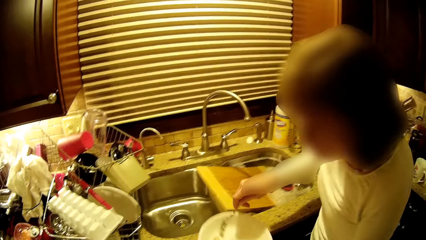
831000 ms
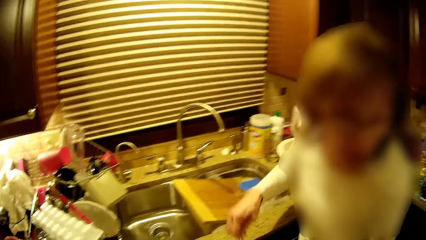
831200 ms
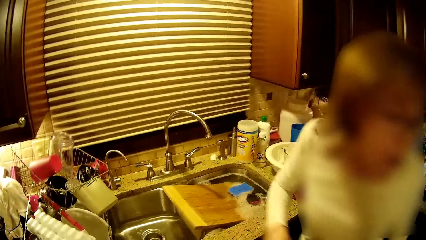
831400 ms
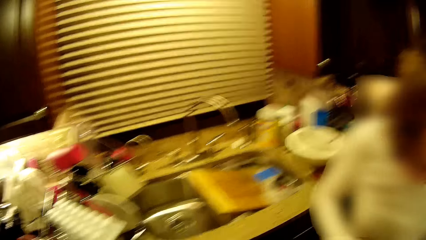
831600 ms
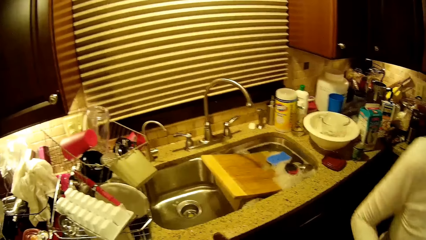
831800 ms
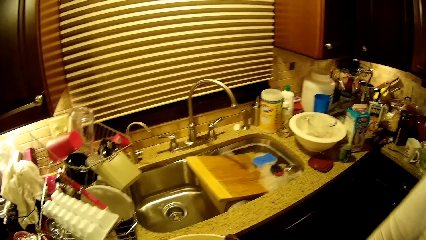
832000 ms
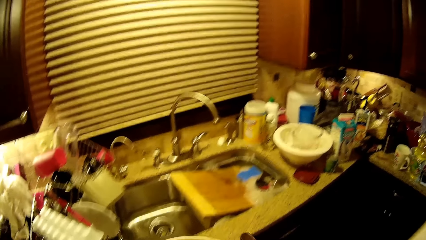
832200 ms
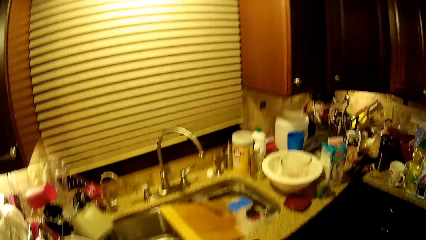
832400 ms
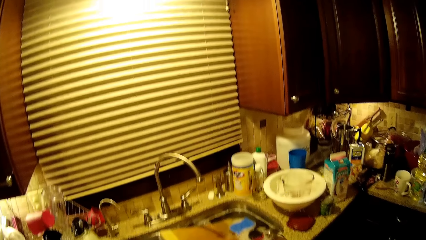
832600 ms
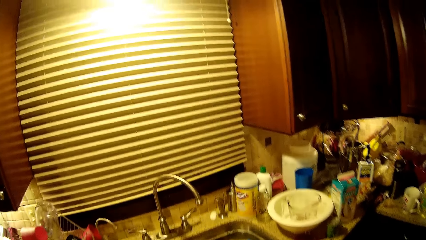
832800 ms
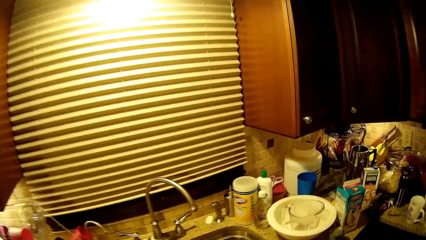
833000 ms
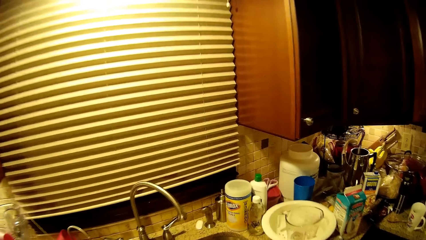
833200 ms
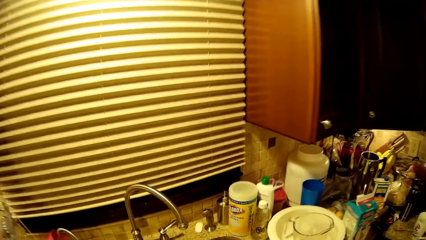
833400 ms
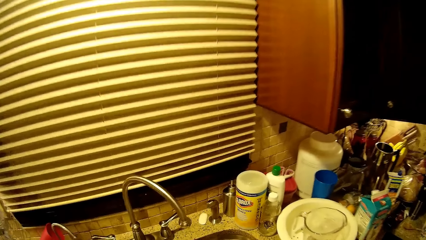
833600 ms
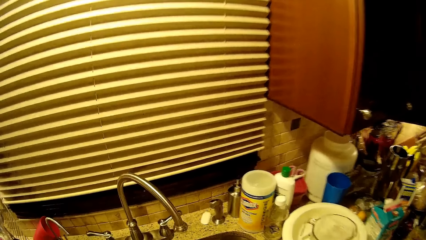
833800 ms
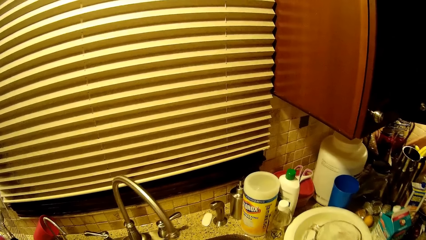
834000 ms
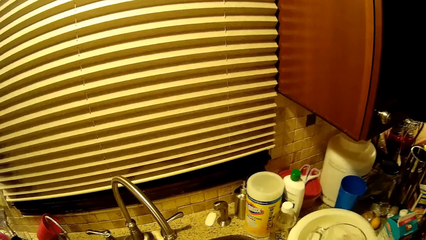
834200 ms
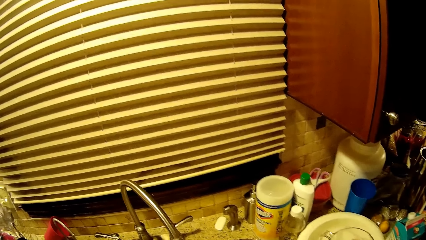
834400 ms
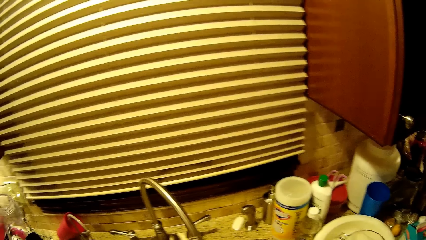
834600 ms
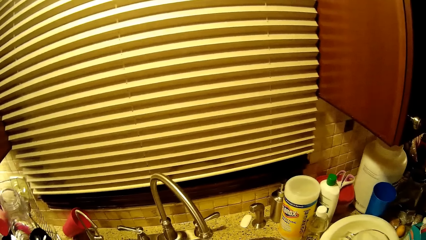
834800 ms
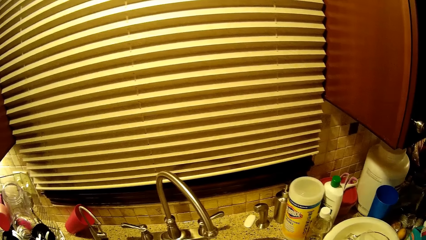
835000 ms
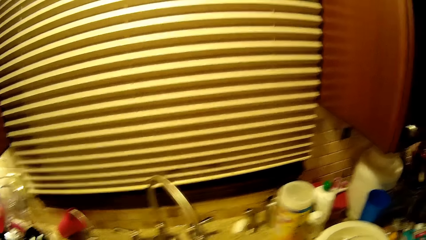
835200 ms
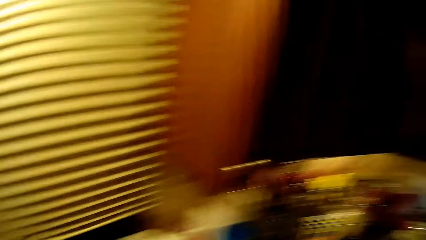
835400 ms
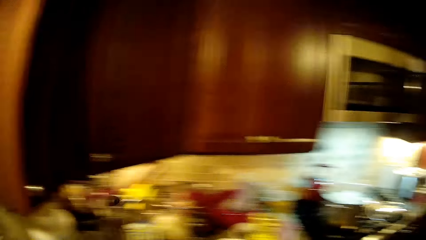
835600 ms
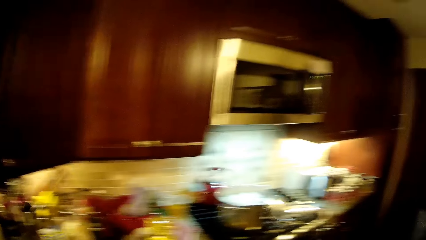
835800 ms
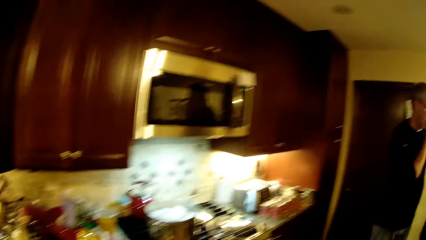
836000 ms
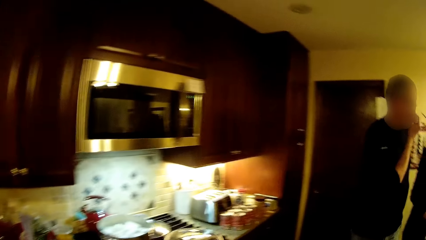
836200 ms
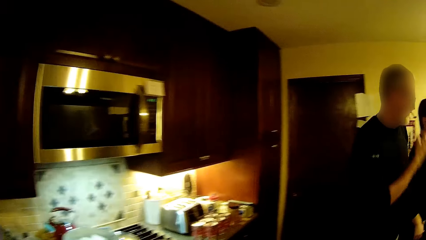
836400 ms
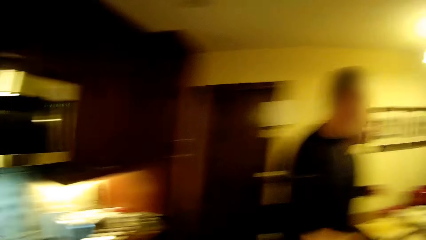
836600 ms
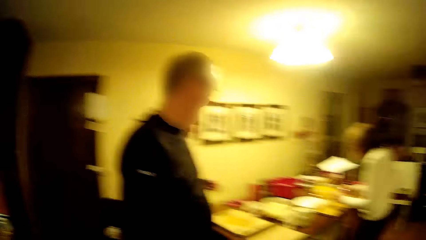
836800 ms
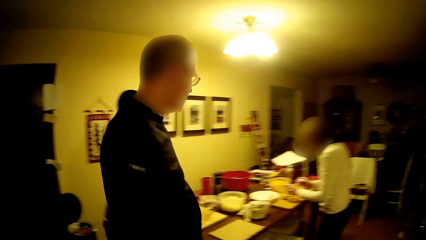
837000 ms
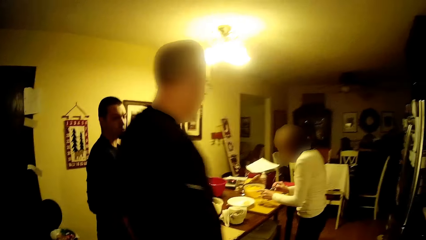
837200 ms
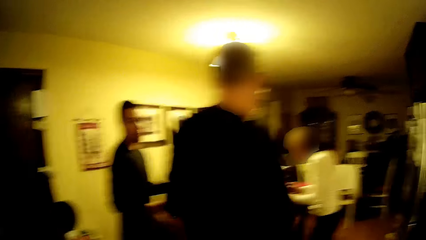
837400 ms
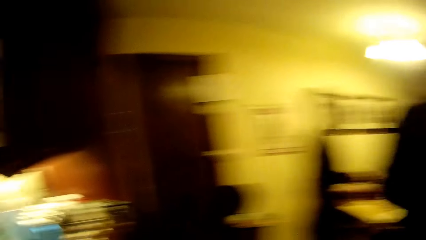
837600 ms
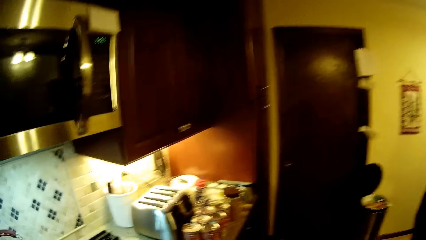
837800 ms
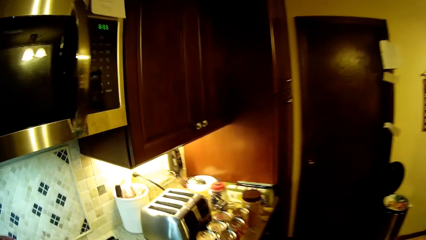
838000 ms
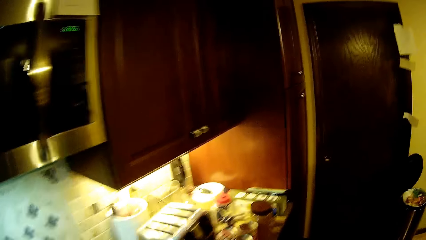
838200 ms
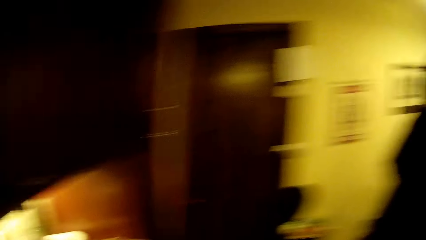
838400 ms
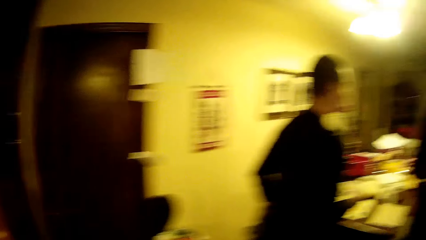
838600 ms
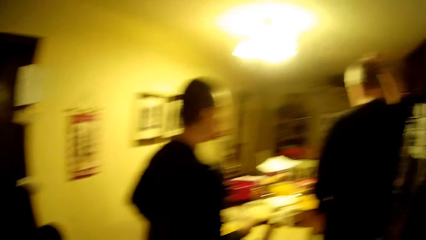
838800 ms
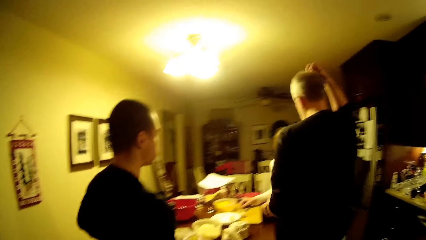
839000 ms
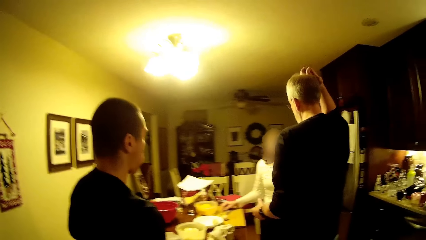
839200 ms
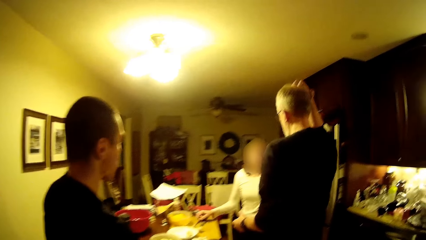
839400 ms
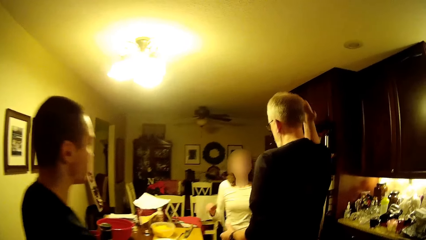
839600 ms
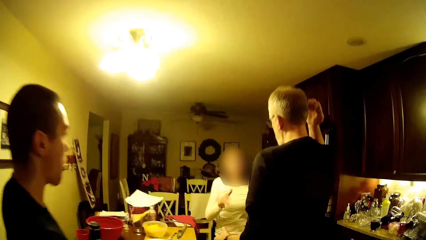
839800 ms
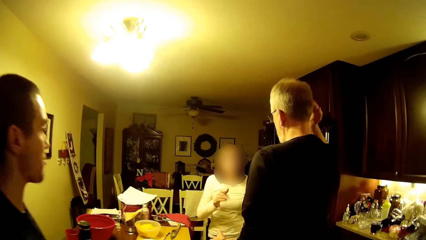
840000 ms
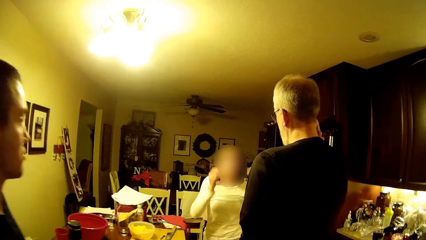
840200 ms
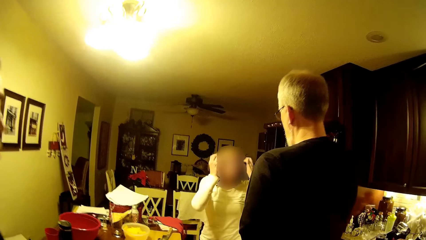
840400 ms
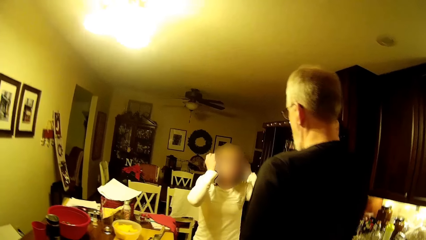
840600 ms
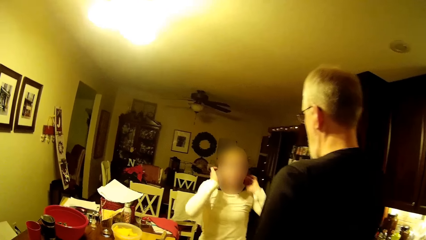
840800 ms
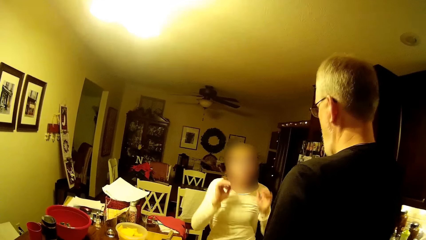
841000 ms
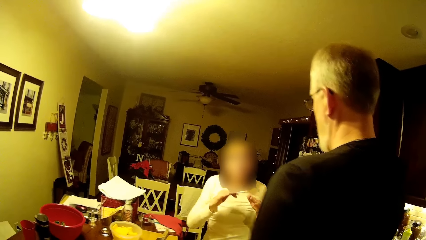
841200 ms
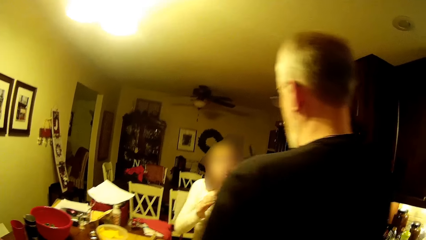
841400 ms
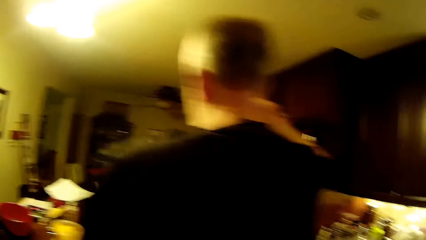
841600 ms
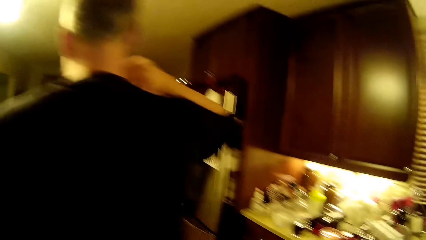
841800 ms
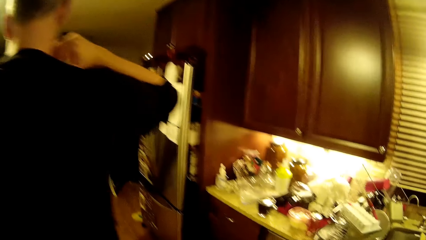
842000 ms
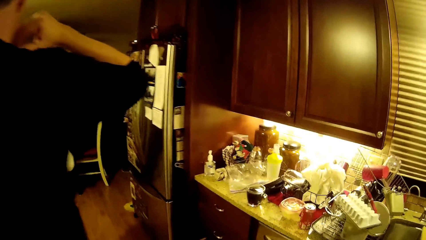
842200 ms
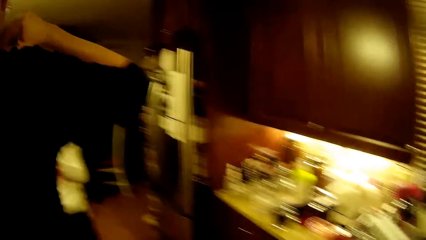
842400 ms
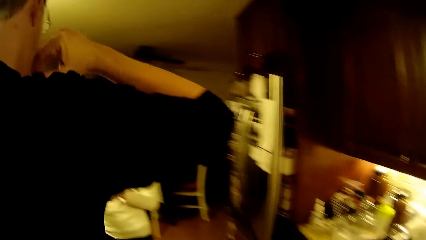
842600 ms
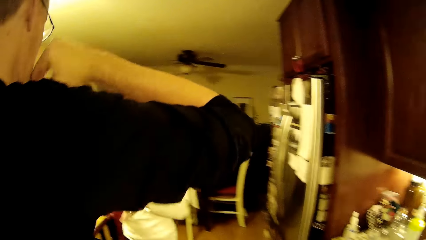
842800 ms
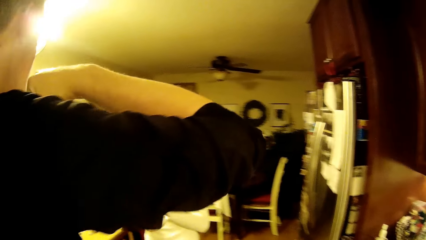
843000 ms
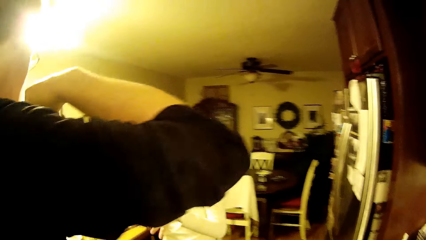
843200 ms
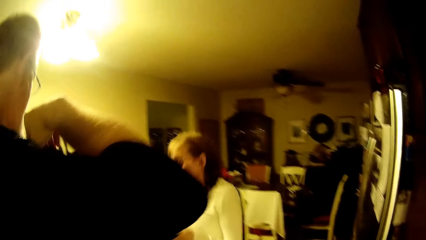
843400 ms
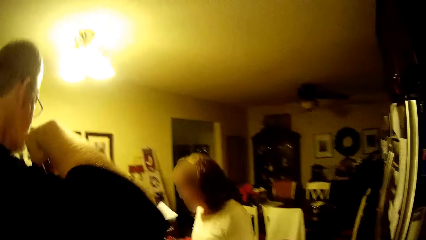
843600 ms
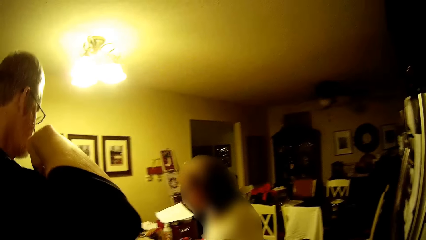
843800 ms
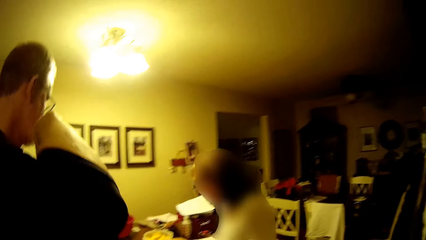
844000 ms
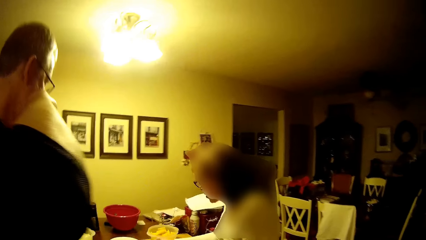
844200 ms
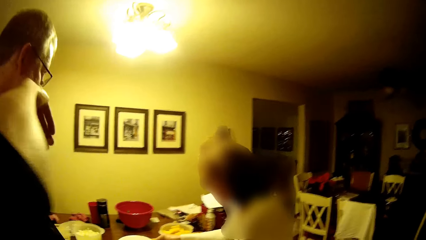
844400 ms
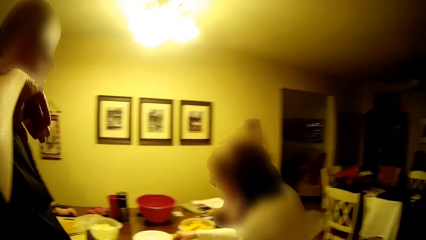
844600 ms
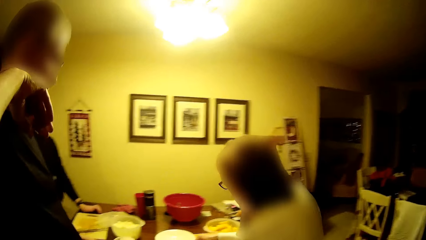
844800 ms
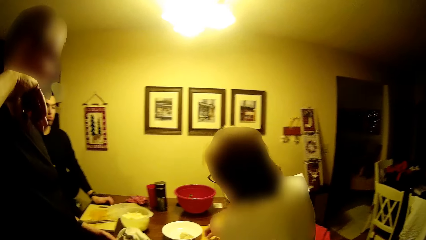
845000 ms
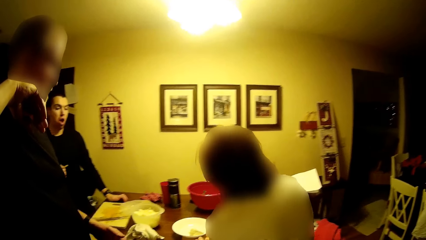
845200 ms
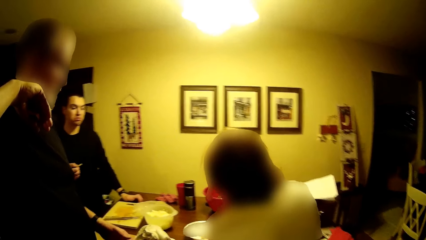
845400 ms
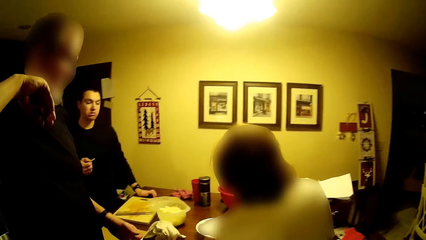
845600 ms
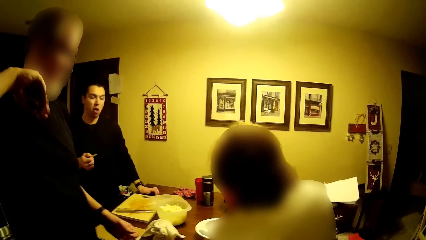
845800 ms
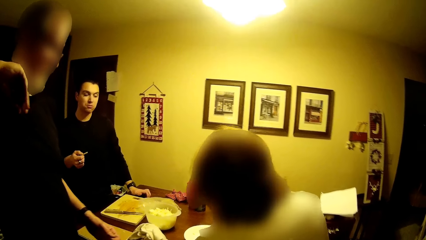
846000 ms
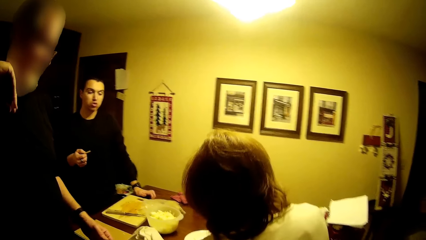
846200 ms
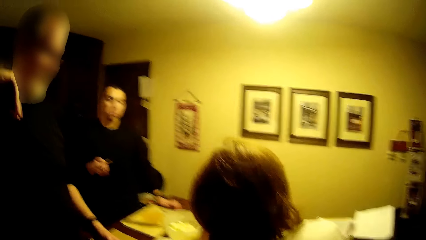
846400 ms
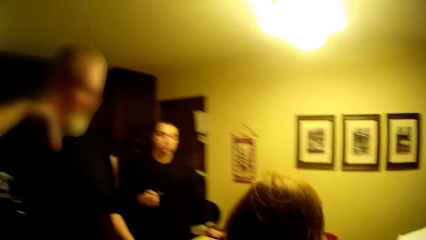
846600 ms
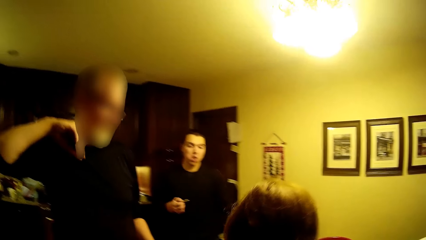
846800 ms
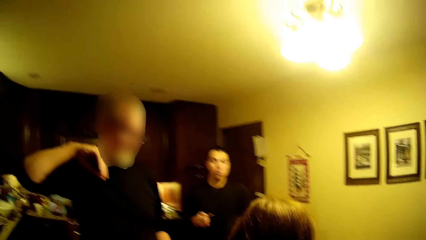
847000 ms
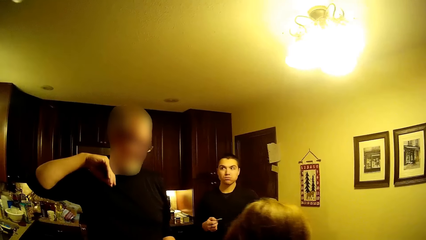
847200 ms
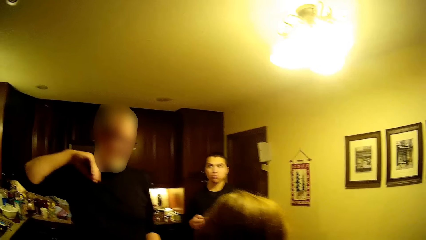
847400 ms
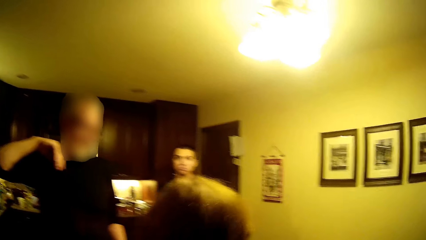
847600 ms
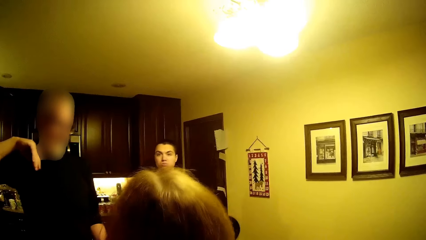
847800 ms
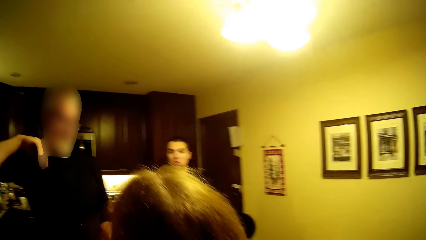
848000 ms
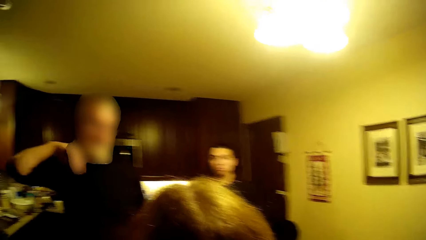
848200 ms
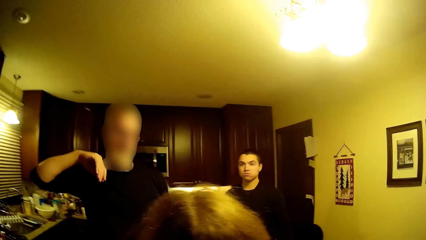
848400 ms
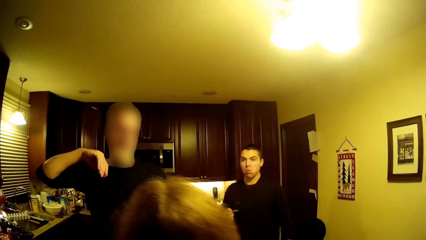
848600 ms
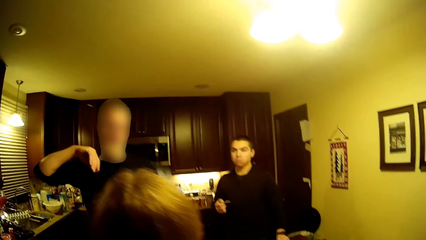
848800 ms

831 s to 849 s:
A woman walks away from the counter. The woman holds a plate. The camera wearer looks at the sink. They look around the room. They walk. A man touches the head. The man puts his hand up. The woman touches the hair and moves her hair. The camera wearer looks at the man. Another man eats something.
